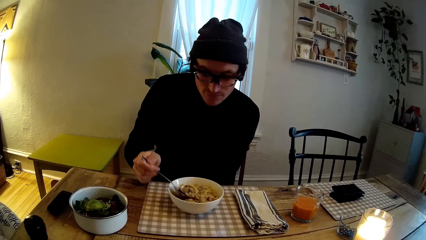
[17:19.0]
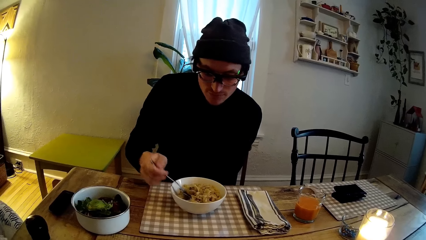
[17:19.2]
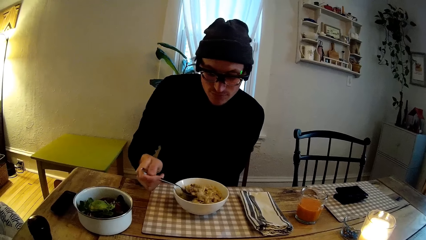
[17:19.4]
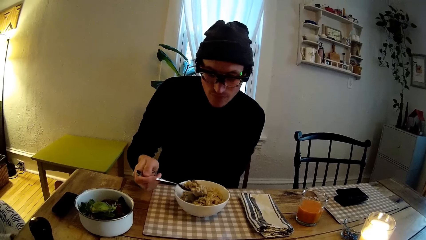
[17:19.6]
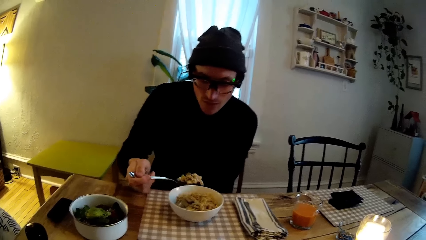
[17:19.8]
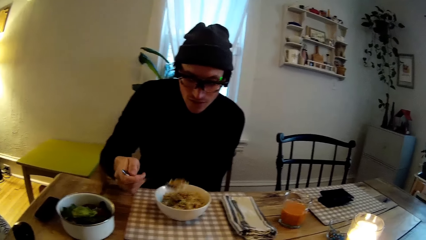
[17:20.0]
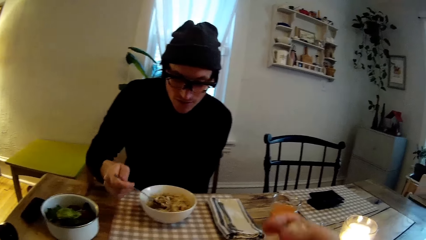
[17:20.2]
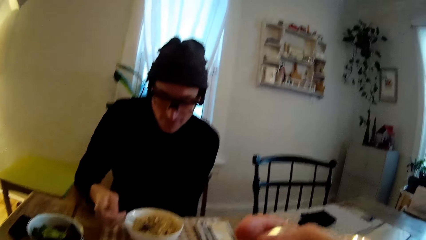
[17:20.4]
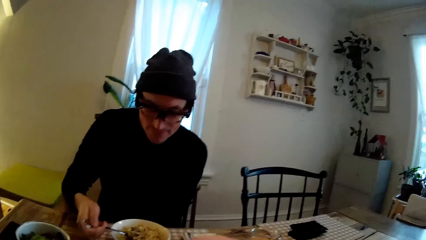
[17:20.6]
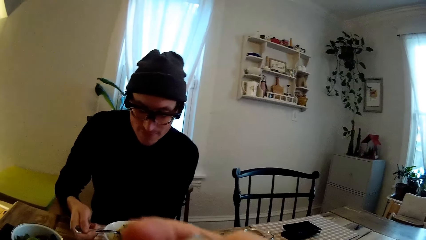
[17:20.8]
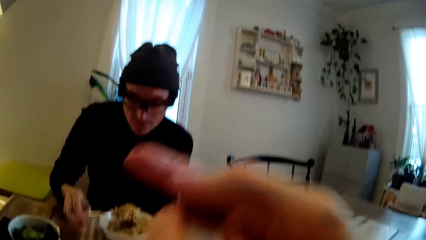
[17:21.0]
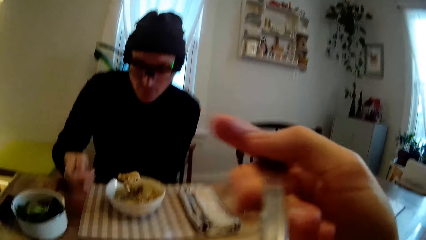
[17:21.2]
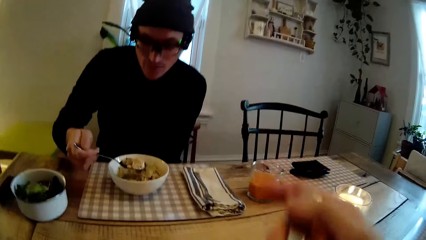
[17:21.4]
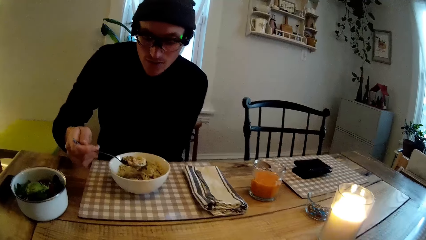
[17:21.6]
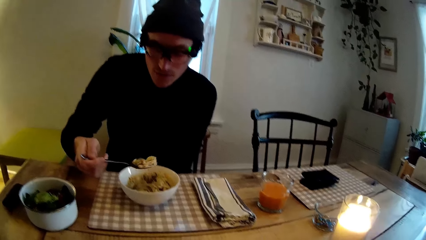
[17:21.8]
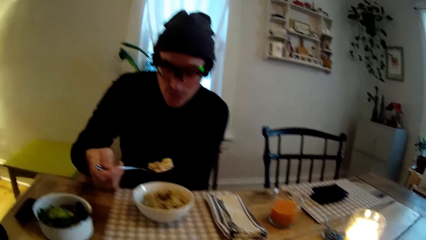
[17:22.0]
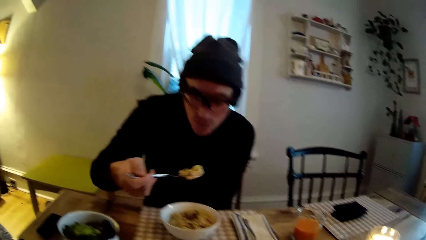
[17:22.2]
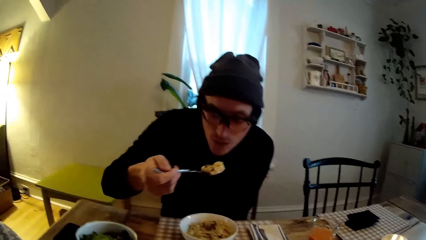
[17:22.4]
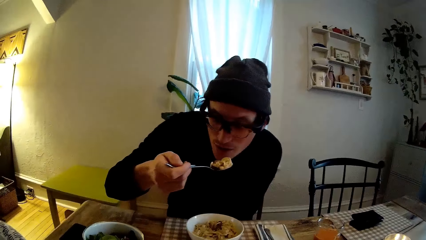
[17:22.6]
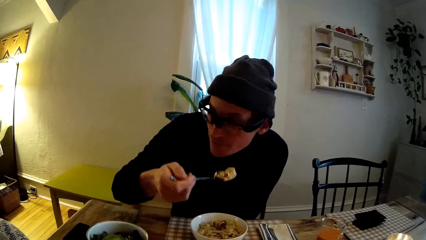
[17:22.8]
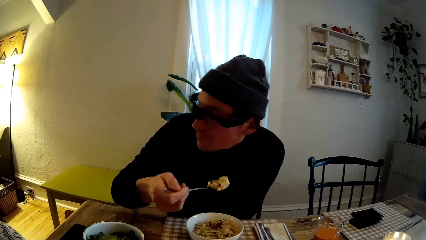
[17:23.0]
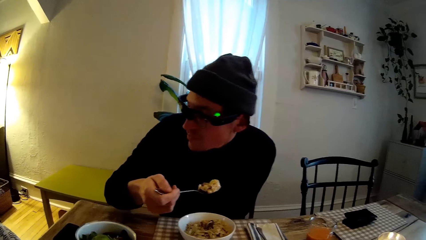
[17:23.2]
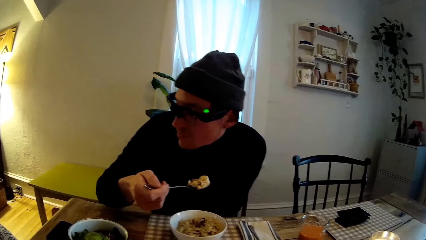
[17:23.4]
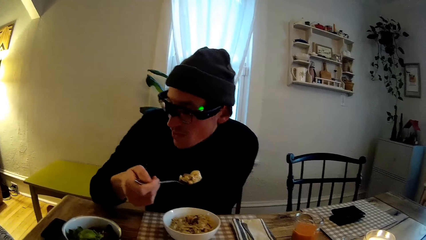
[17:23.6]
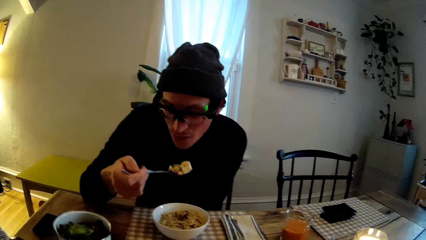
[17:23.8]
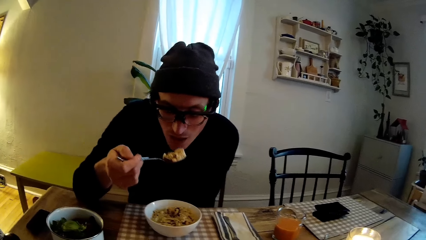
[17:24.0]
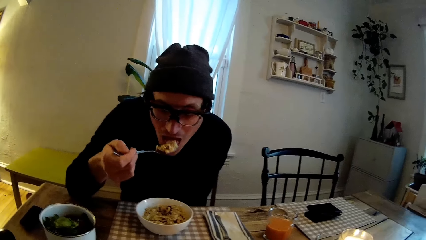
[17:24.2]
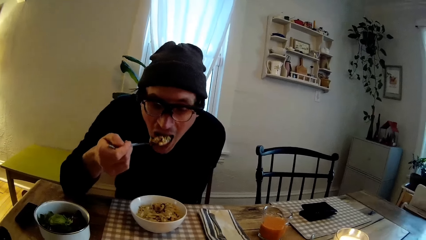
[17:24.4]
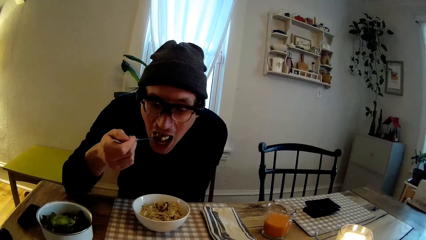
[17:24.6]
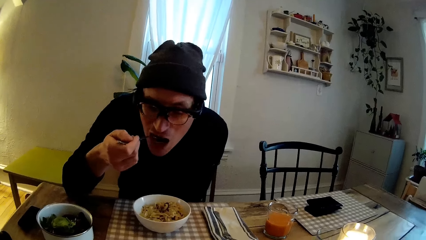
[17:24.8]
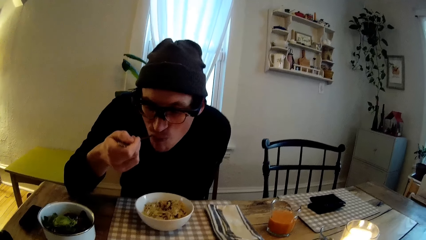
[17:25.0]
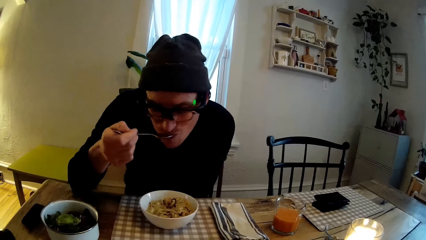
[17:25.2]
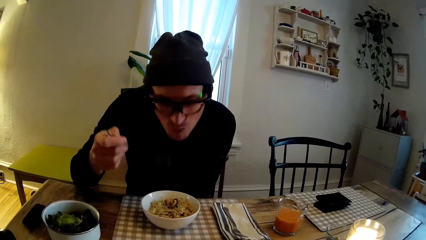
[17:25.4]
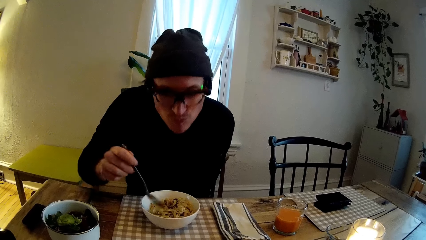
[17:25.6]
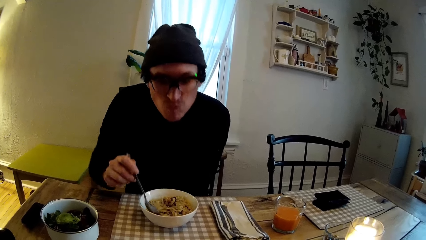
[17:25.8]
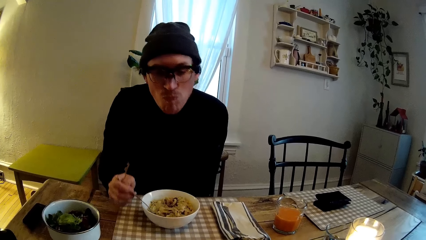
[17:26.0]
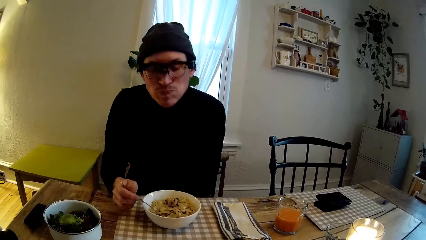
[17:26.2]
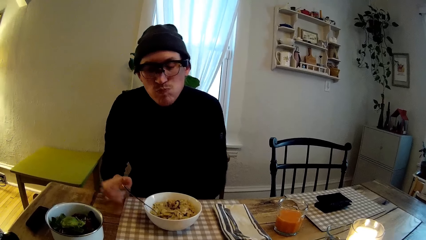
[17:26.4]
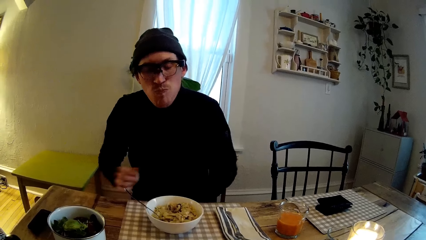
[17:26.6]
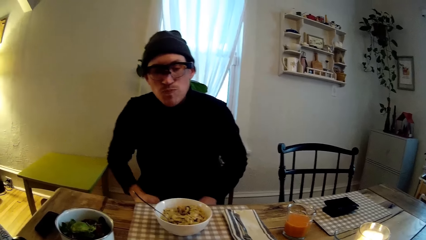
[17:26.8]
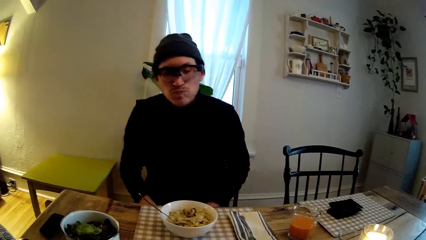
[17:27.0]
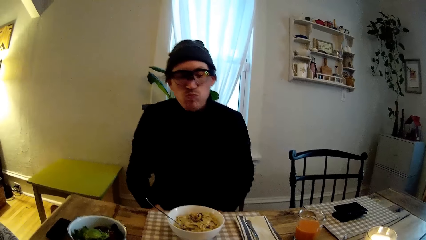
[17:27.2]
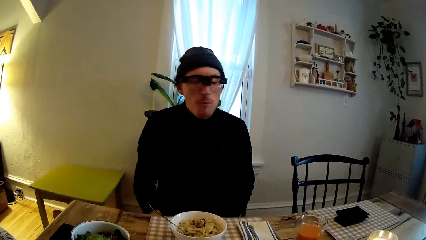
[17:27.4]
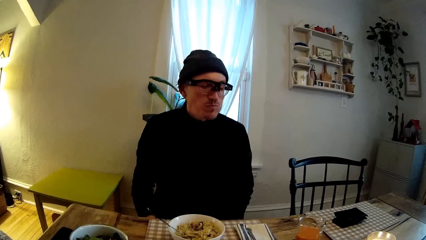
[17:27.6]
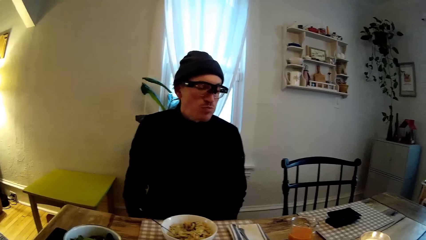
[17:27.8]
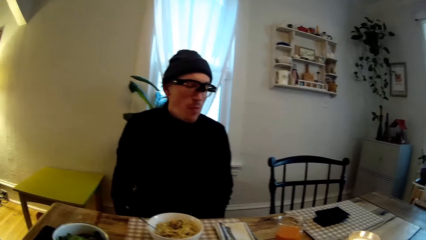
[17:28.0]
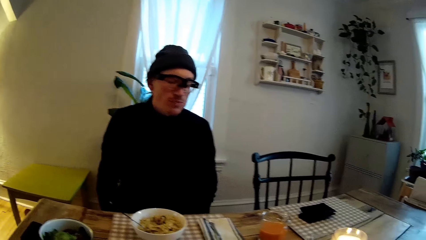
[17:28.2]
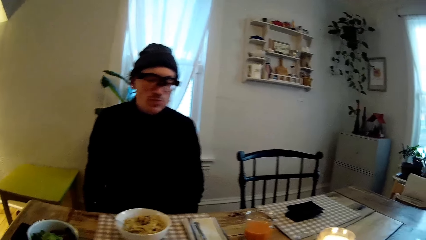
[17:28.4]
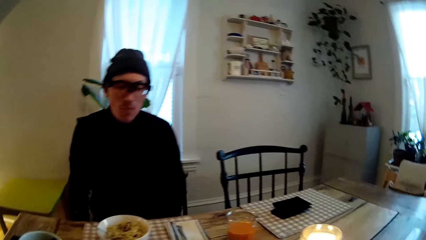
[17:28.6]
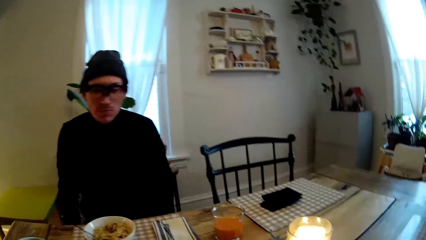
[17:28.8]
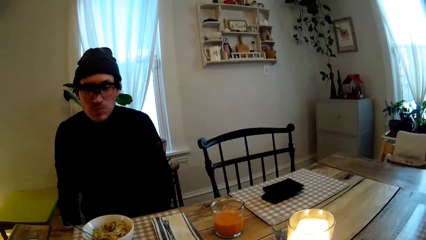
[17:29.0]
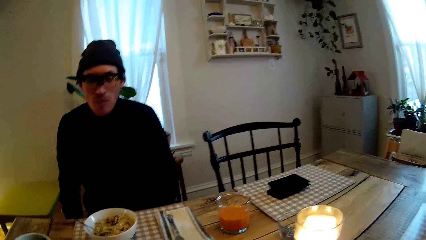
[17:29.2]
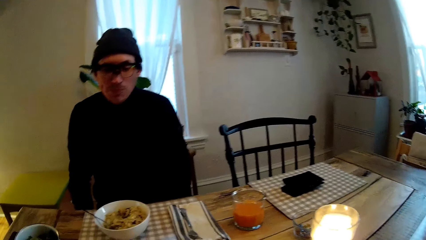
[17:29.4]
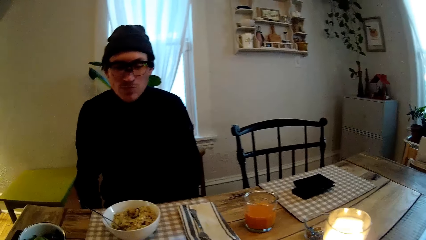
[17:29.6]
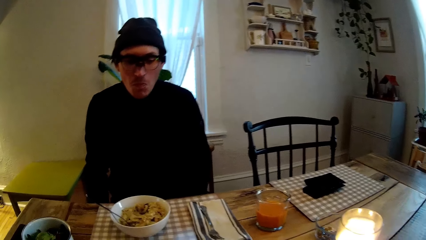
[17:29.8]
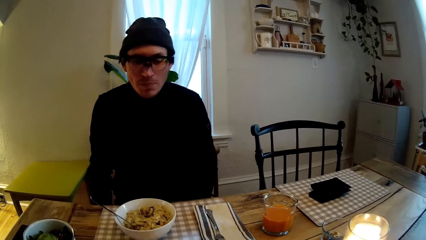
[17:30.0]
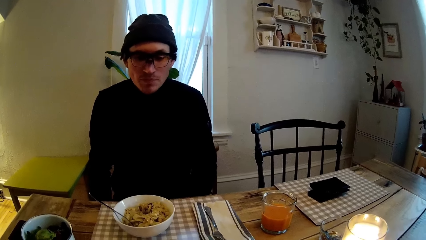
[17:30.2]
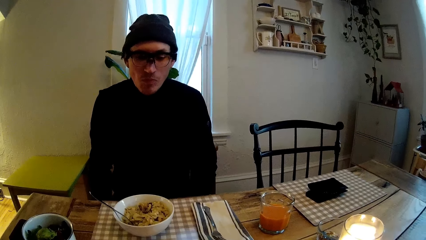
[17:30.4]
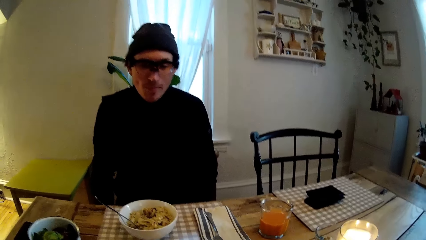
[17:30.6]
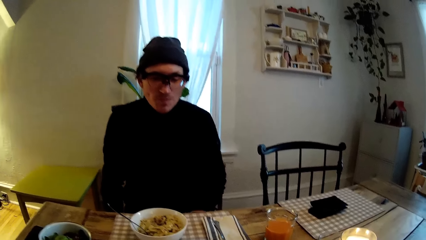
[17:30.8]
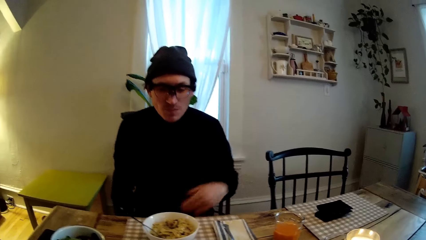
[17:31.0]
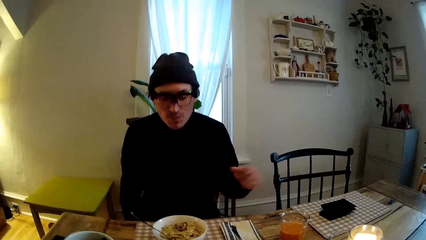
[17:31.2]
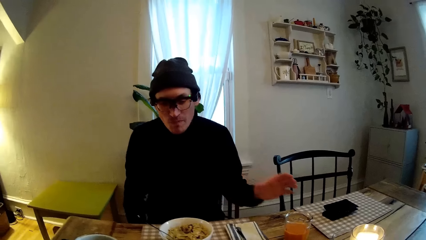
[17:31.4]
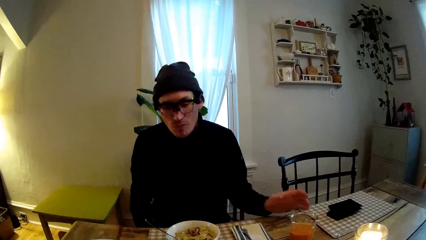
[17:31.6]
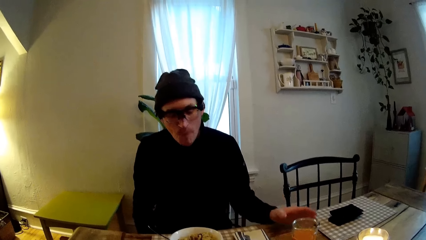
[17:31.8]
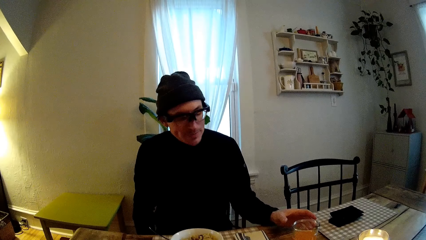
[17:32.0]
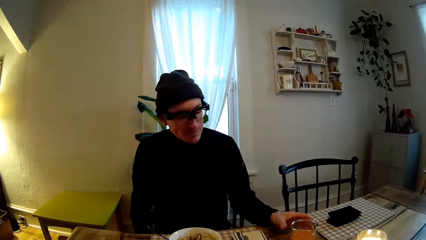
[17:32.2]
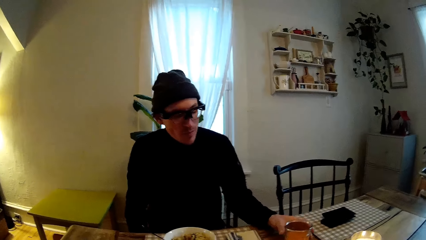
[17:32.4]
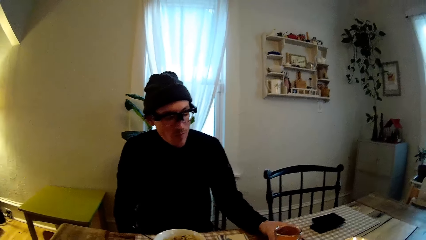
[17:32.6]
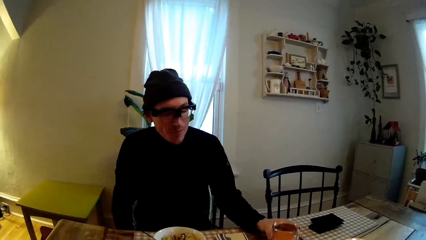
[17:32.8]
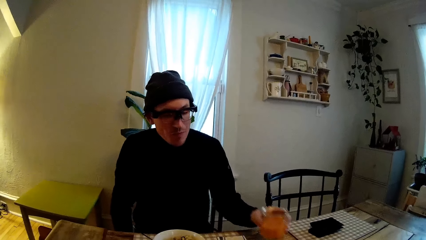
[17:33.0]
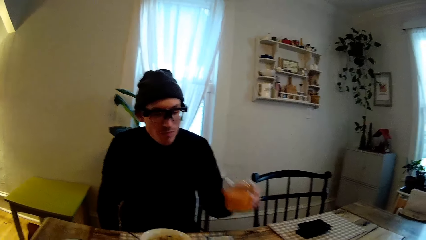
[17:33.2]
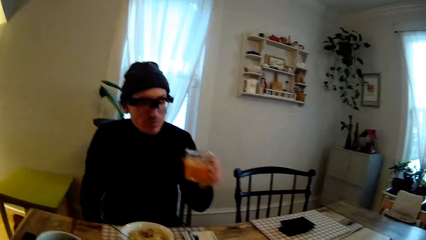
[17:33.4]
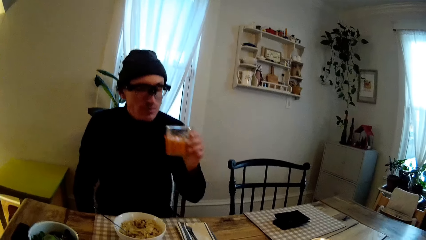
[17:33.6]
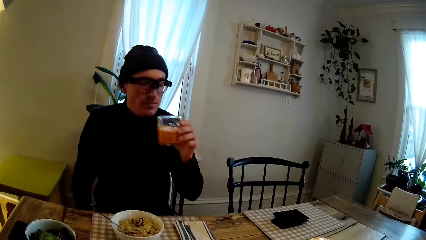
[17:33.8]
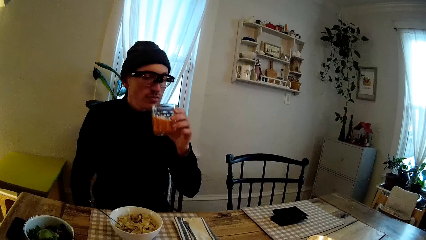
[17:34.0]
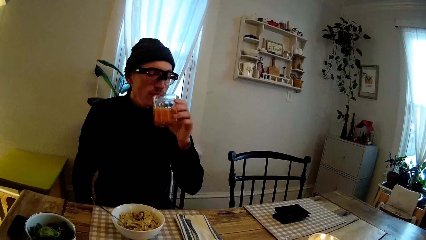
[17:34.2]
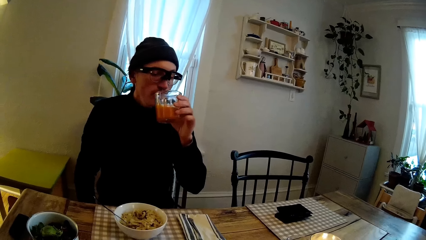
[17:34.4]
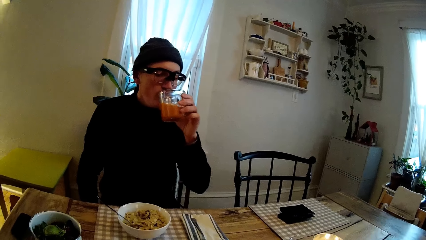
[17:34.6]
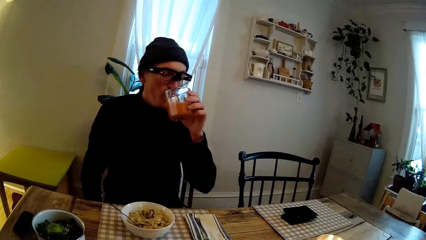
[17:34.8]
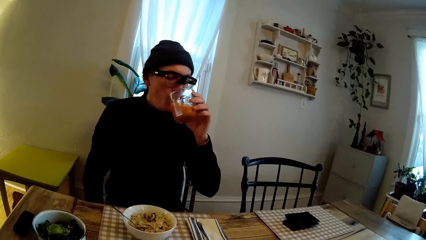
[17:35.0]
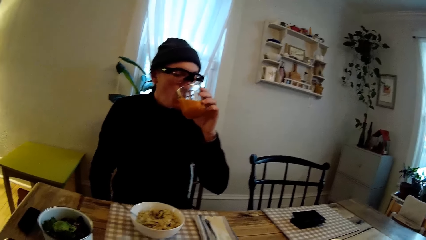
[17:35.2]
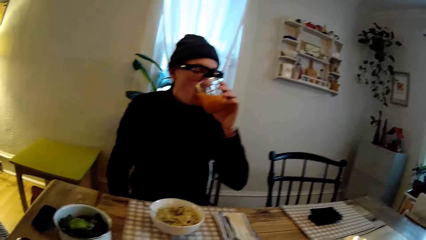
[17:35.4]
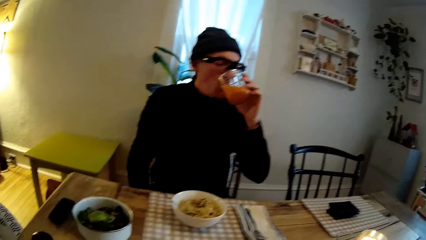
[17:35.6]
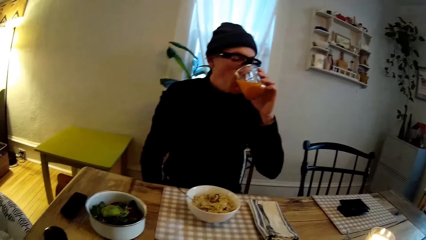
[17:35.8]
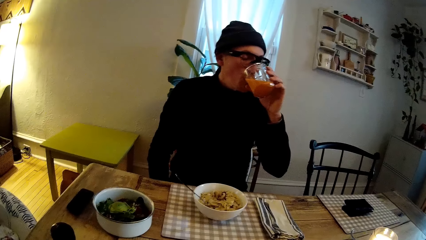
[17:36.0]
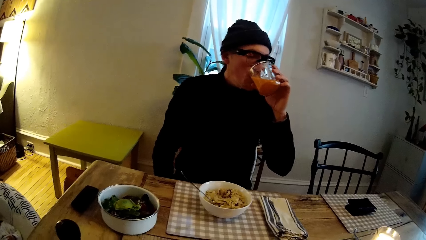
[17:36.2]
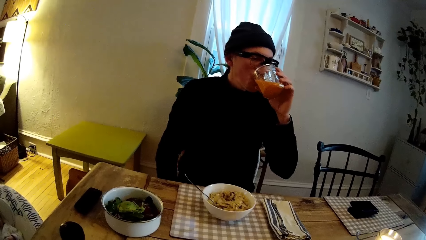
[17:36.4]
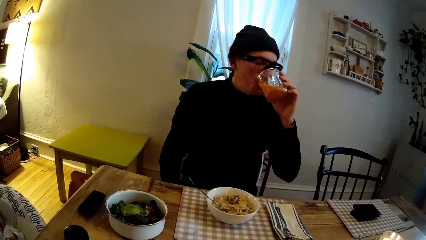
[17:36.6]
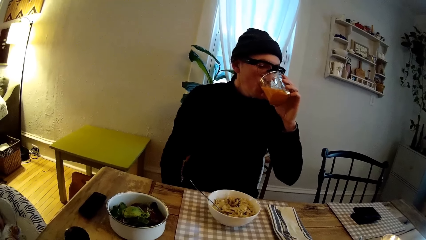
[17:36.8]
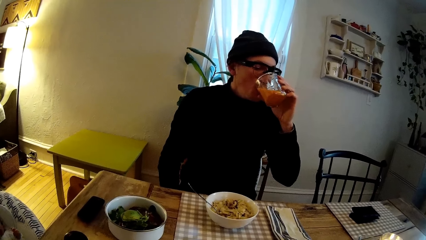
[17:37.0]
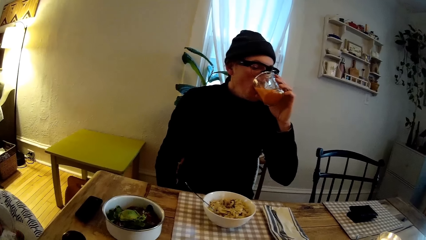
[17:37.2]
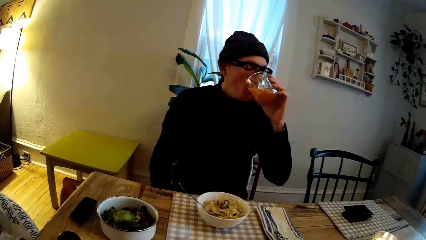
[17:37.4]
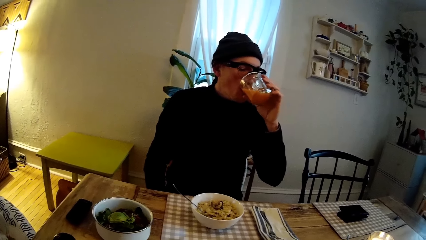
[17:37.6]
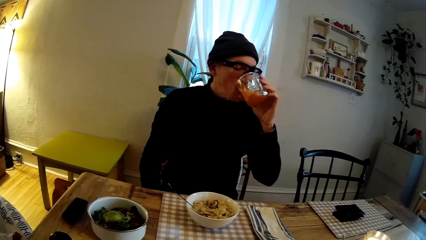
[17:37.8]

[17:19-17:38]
The man scoops some noodles from the plate with the iron spoon in his right hand. The camera wearer holds up the iron spoon in her right hand. She moves the right hand. She looks at the man. The man puts the noodles in his mouth with the iron spoon in his right hand. The camera wearer looks at the juice in the glass. She looks at the man. She looks at the juice in the glass. The man picks up the glass of orange juice from the table with his left hand. The camera wearer looks at the man. The man sips from the glass of orange juice in his left hand.
